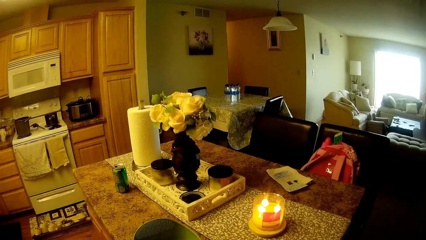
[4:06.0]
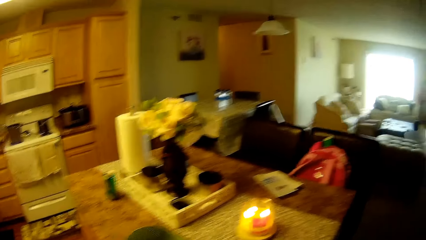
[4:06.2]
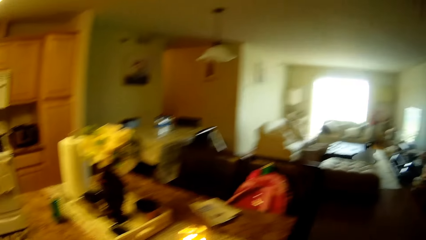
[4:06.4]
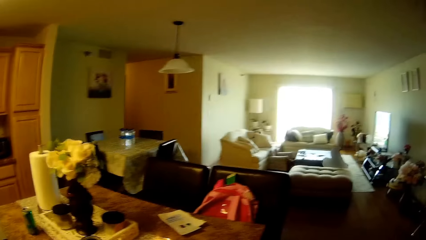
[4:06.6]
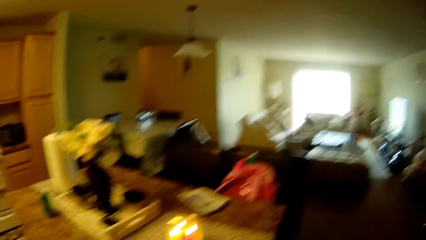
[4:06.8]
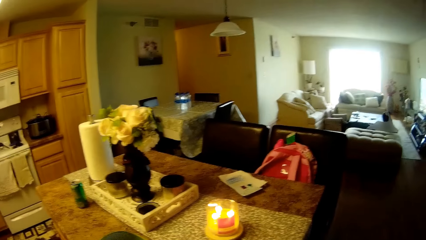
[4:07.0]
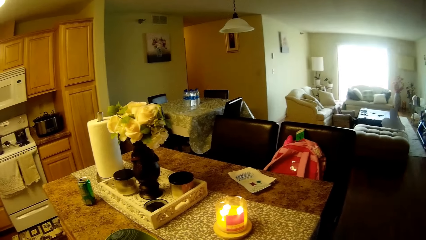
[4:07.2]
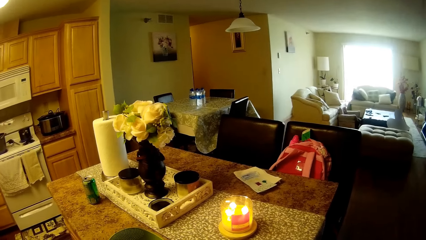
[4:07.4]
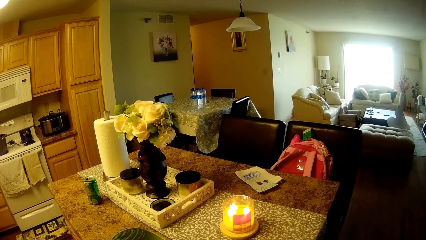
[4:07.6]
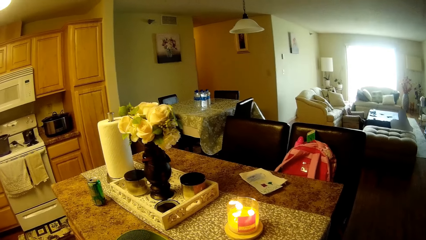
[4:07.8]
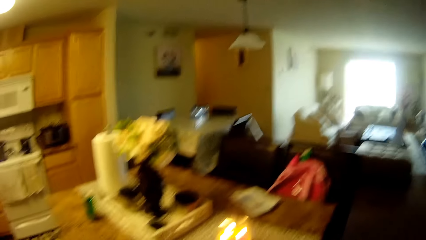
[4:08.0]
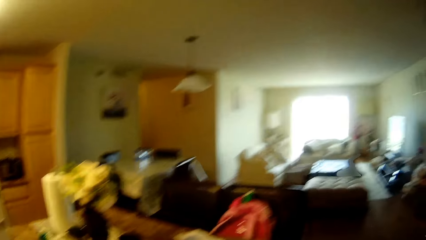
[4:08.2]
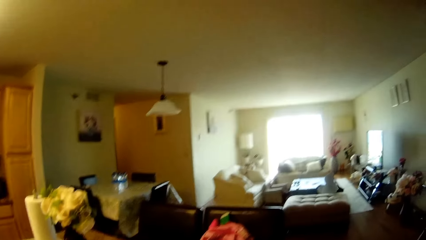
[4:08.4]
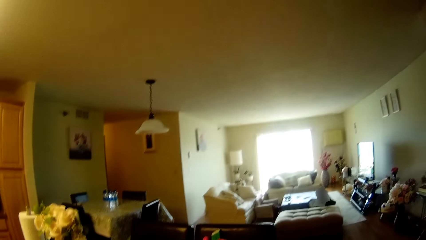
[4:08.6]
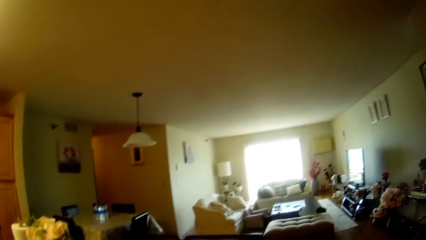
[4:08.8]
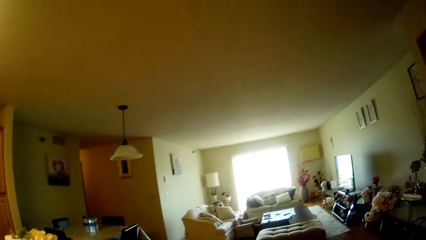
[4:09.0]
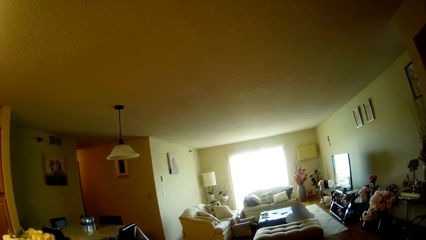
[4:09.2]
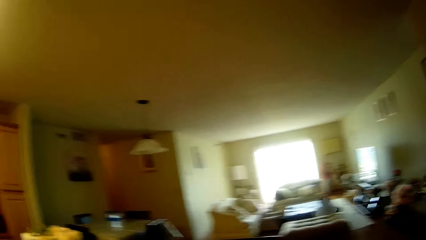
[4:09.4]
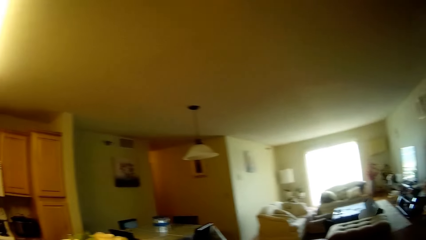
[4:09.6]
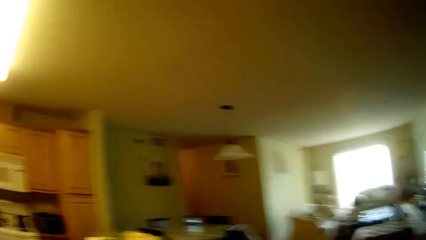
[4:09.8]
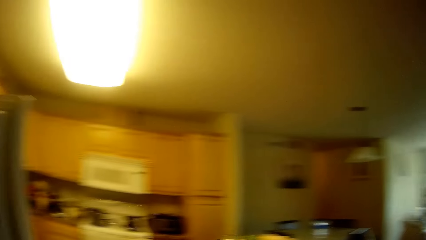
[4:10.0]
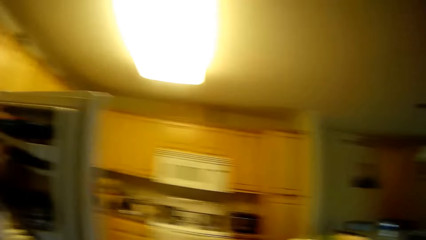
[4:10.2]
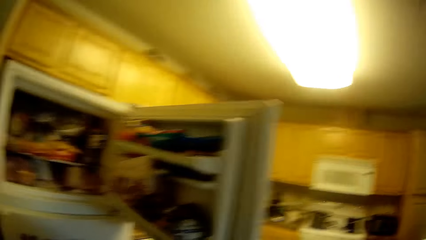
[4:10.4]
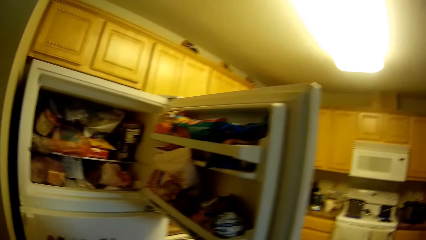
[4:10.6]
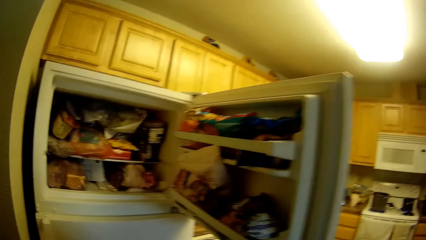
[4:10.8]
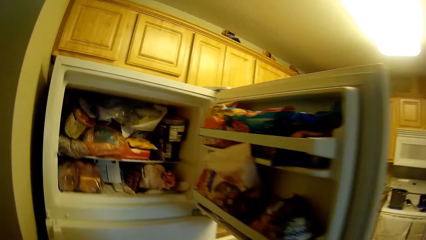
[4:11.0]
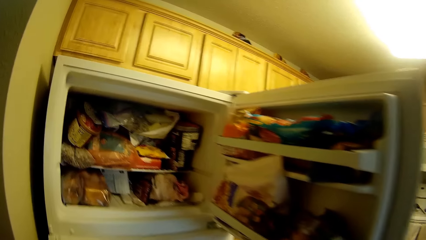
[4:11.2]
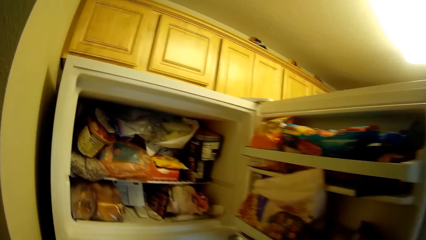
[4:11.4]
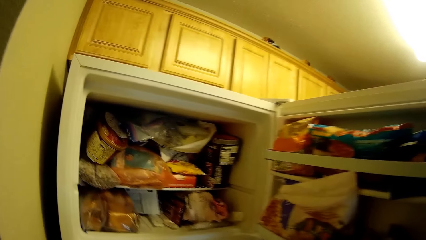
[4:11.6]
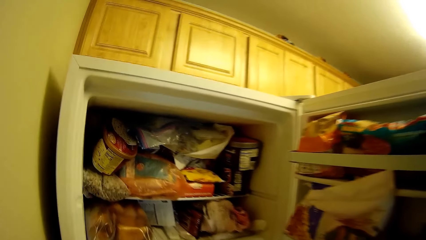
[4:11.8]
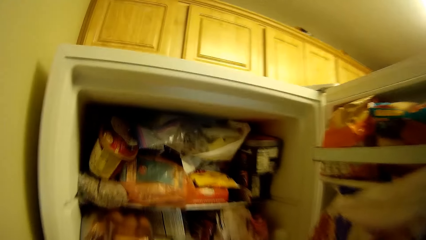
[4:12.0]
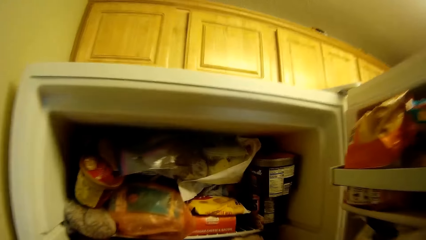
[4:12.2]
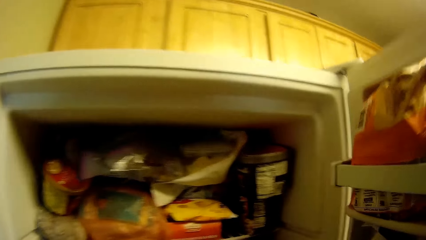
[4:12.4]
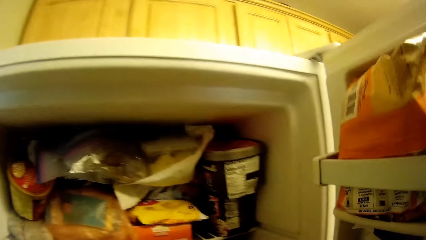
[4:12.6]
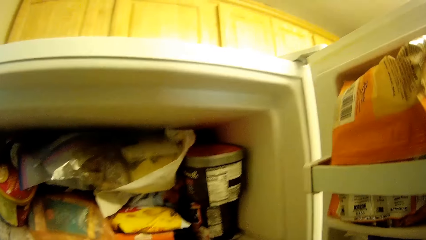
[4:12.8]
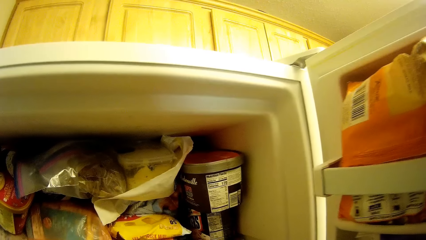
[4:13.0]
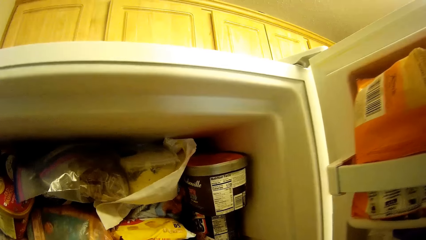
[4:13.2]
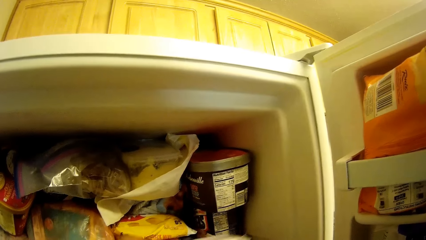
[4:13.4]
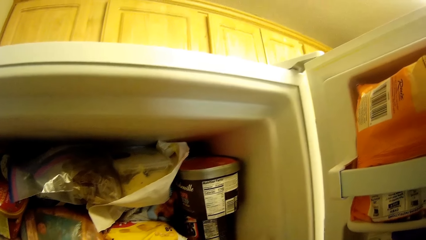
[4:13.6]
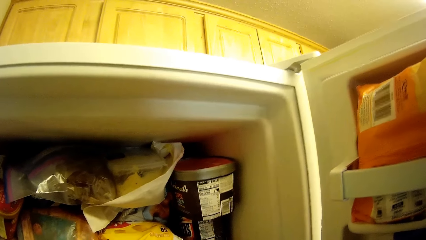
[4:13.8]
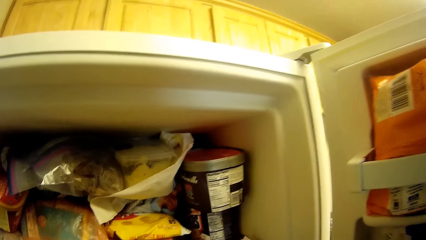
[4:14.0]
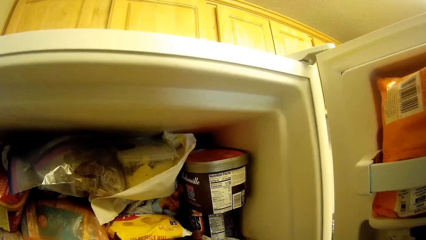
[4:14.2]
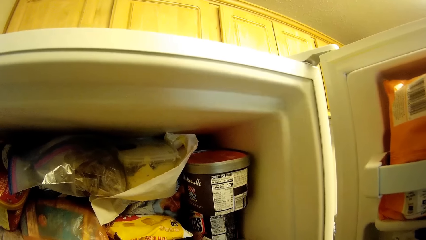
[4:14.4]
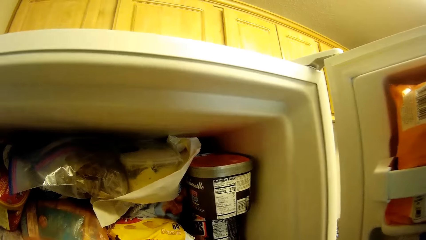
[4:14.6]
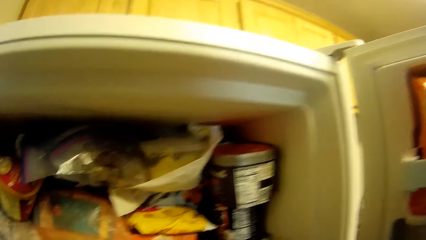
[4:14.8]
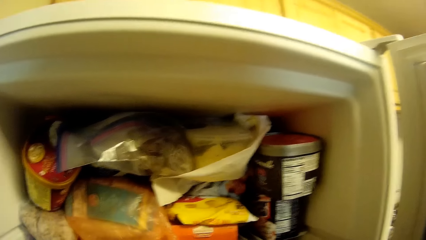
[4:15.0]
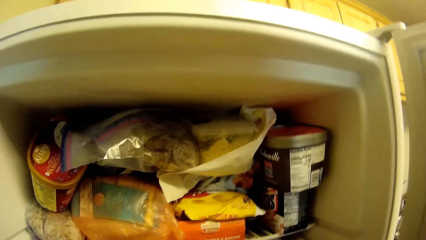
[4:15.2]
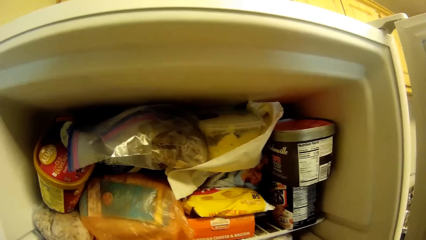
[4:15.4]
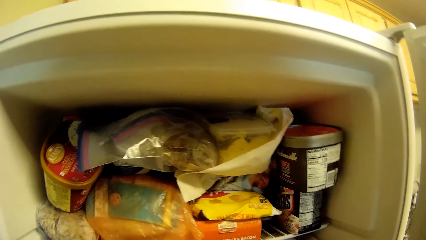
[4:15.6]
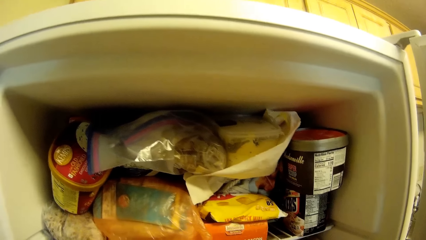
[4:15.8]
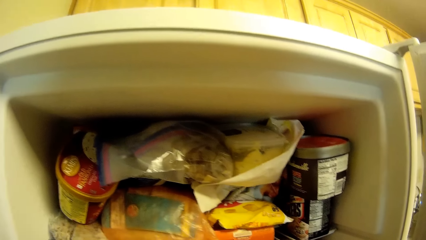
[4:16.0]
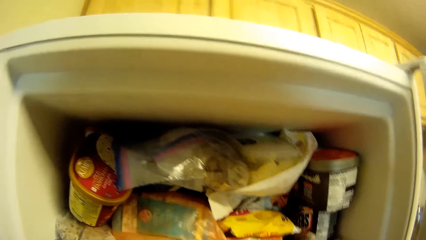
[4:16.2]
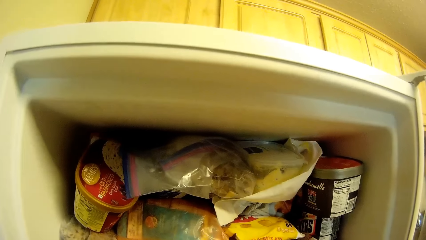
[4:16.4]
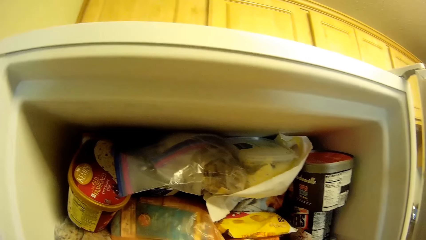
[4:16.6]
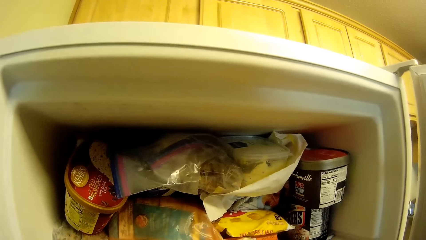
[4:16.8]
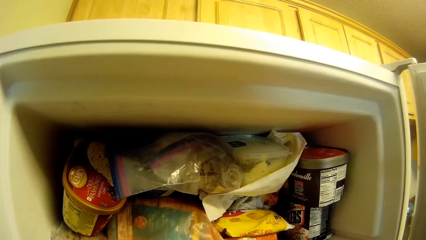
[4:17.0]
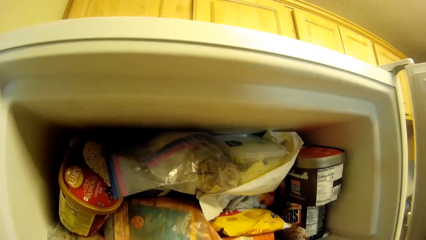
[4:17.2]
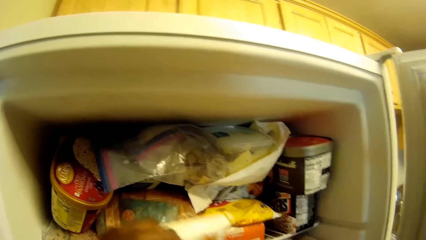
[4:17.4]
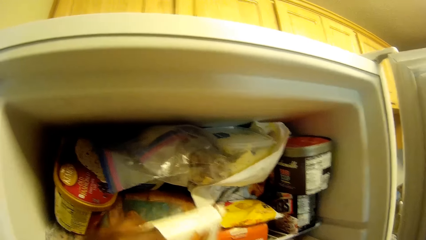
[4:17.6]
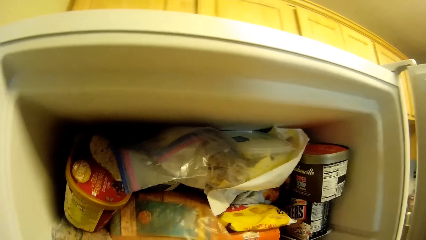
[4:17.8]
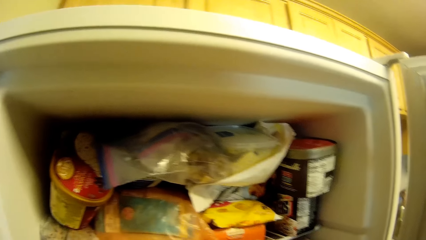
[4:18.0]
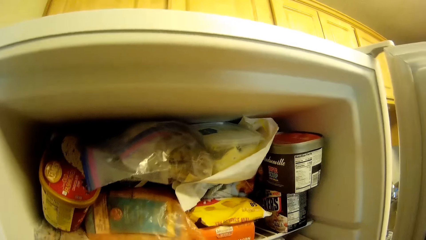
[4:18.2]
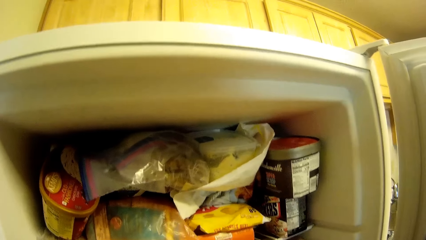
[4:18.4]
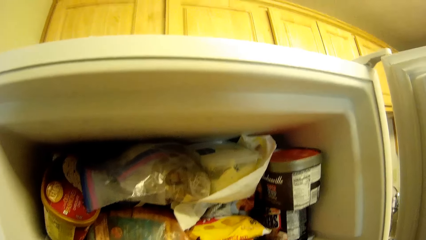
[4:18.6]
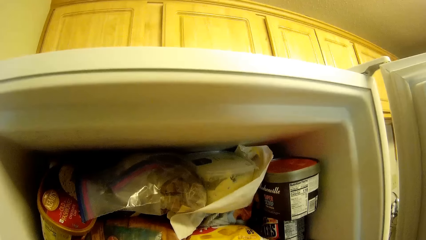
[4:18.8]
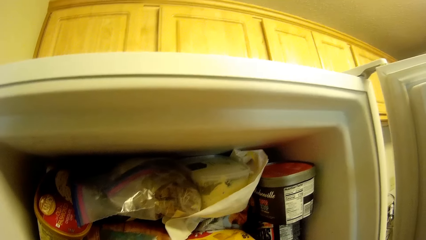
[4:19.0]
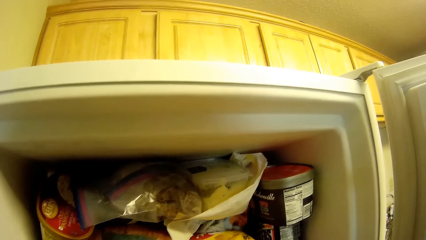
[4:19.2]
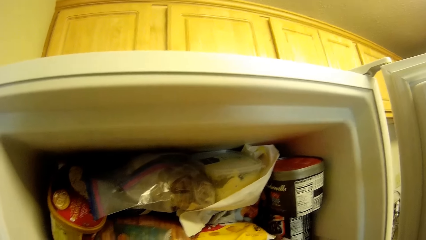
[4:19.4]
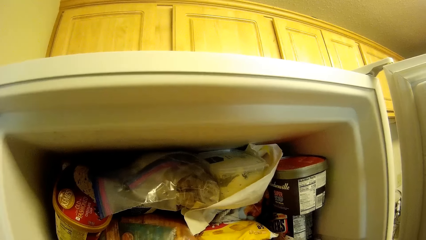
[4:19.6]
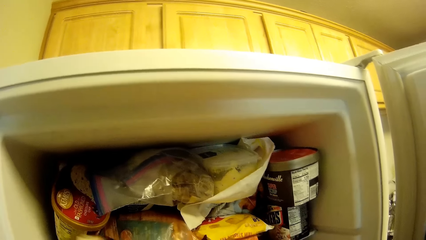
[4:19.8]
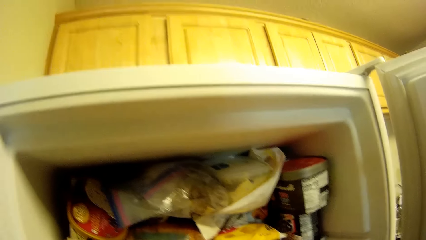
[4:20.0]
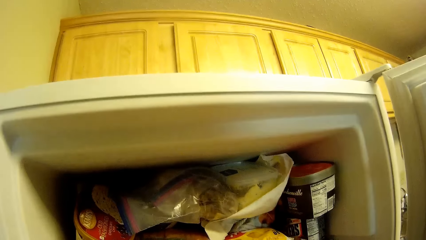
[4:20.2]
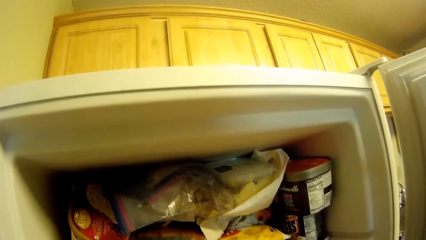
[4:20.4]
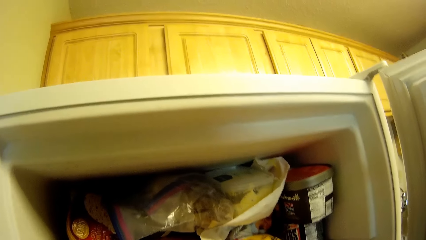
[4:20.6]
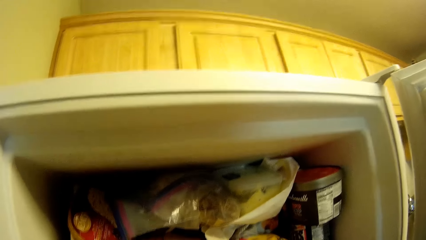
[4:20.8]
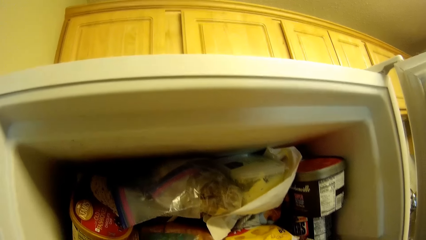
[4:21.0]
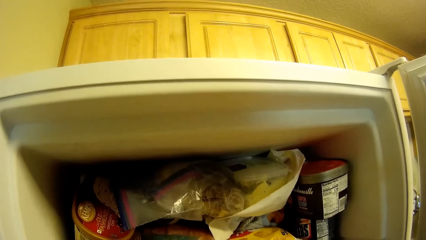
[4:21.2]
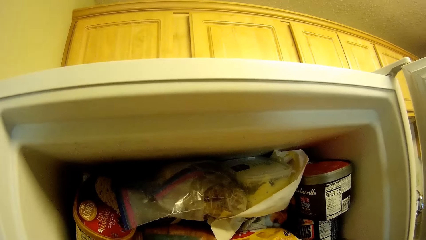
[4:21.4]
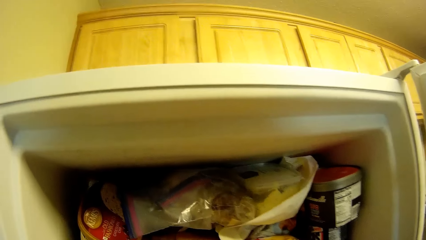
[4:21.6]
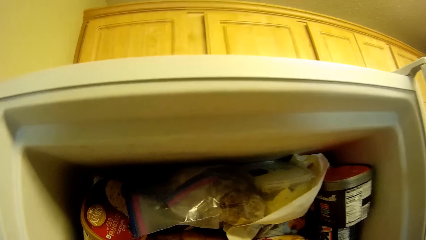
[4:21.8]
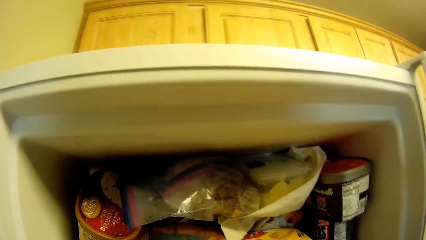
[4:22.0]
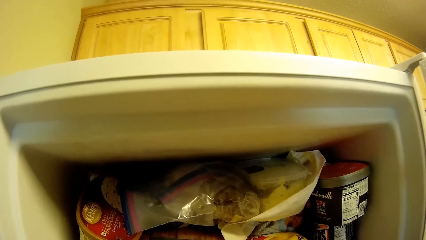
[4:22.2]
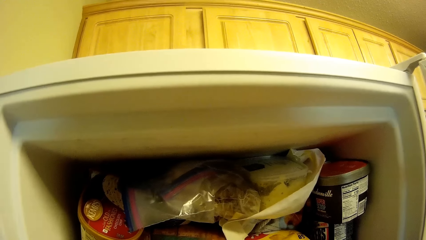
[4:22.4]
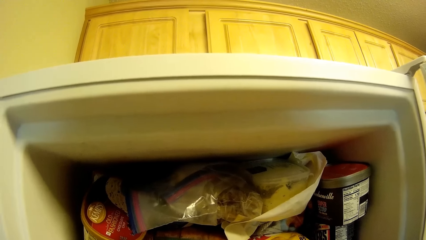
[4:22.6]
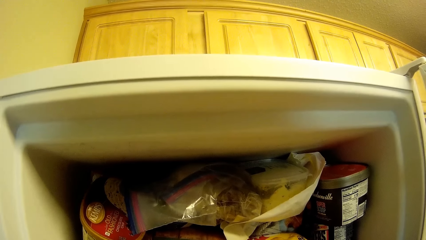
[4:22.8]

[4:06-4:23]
The camera wearer talks with a child. She puts the pack of fruits in the fridge. She holds a plastic bag in her left hand.
